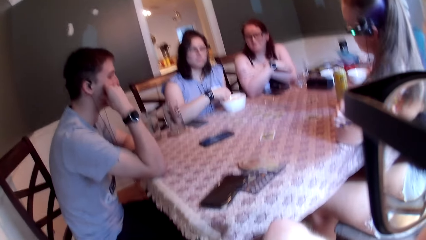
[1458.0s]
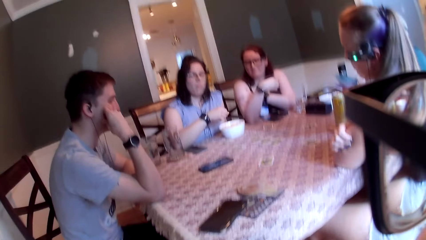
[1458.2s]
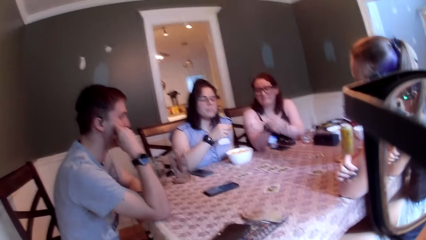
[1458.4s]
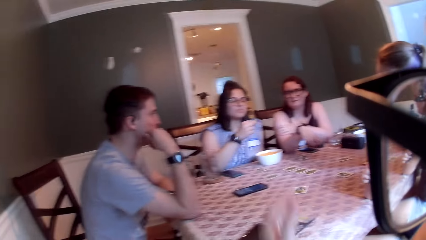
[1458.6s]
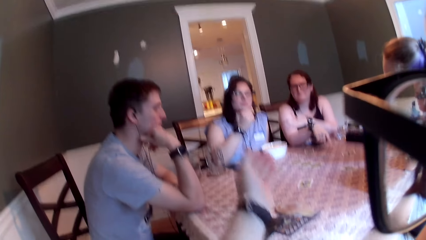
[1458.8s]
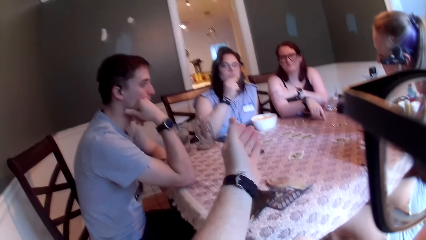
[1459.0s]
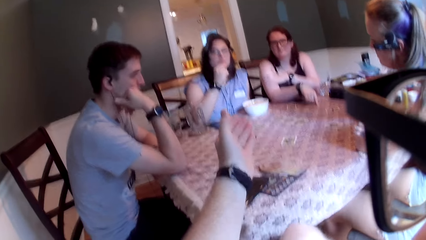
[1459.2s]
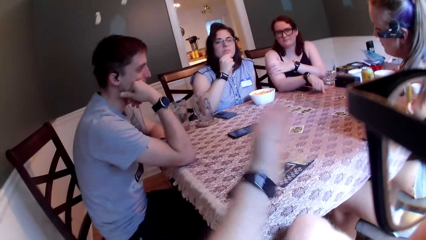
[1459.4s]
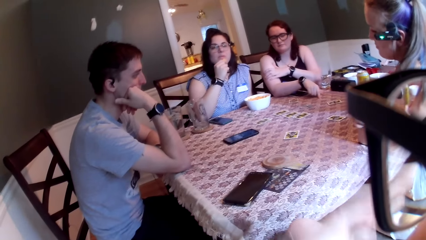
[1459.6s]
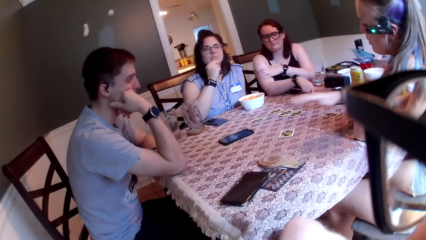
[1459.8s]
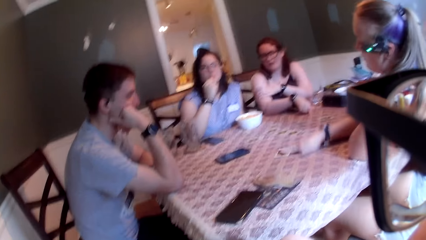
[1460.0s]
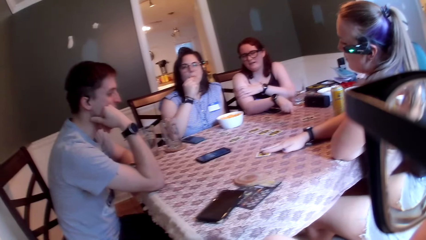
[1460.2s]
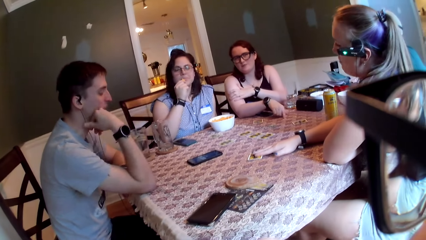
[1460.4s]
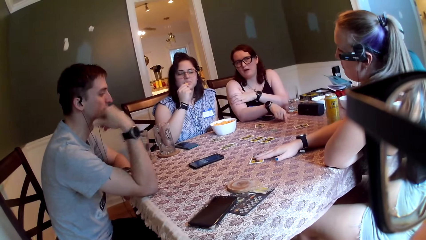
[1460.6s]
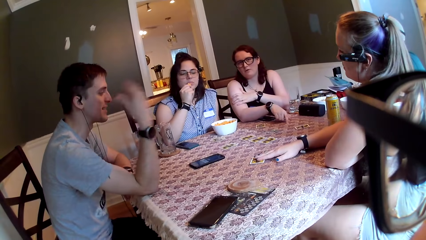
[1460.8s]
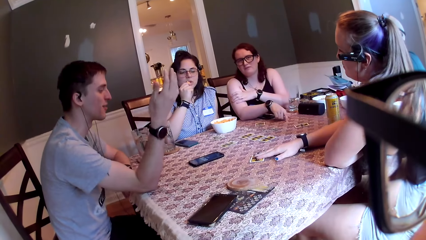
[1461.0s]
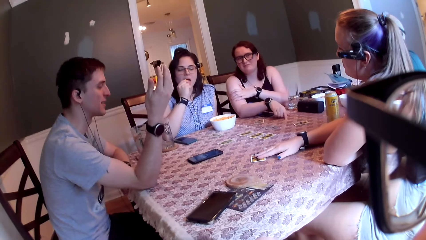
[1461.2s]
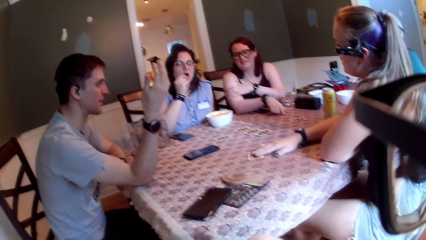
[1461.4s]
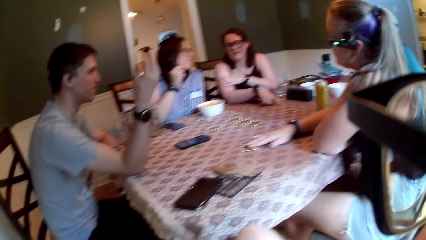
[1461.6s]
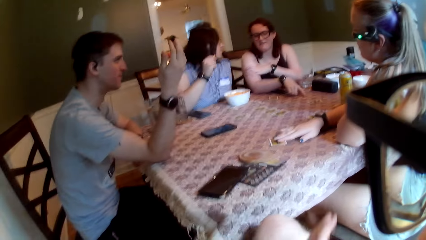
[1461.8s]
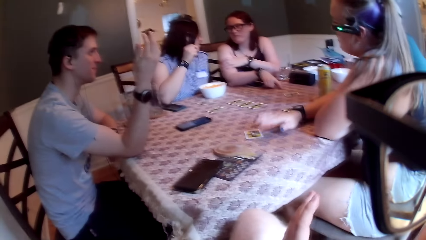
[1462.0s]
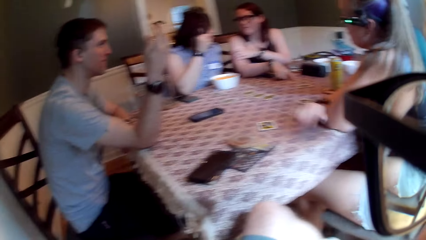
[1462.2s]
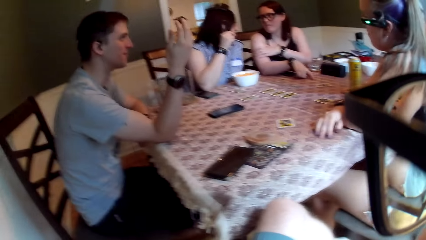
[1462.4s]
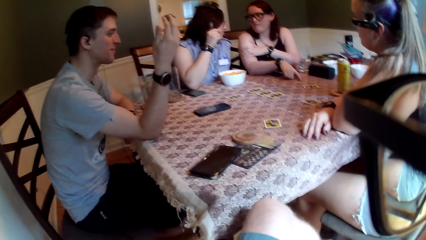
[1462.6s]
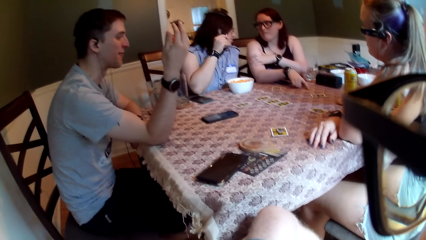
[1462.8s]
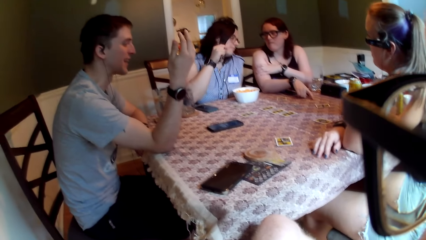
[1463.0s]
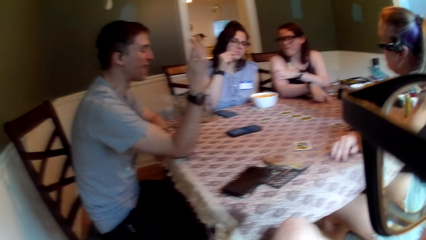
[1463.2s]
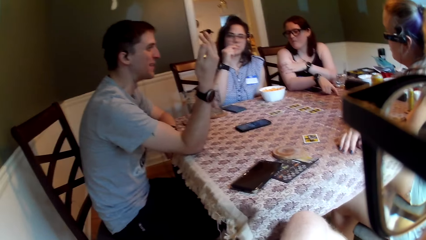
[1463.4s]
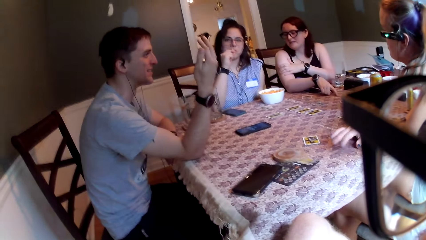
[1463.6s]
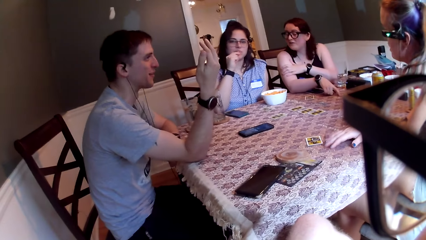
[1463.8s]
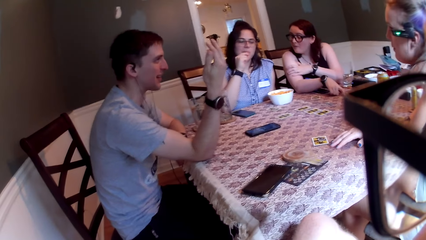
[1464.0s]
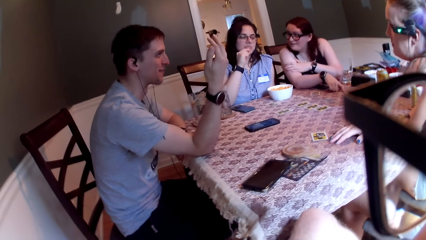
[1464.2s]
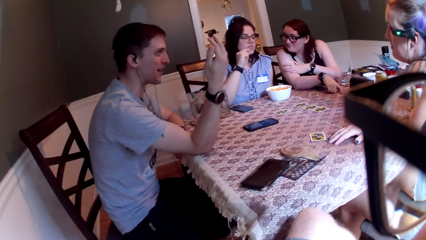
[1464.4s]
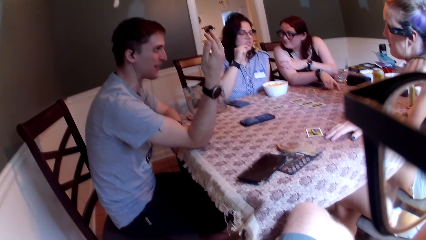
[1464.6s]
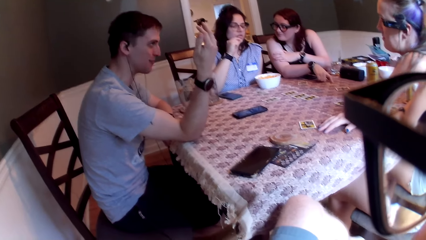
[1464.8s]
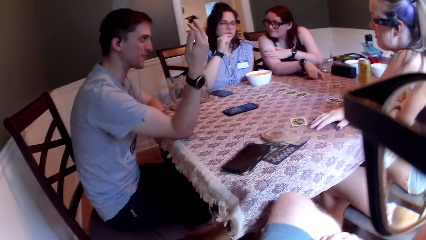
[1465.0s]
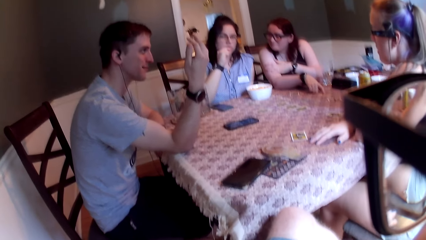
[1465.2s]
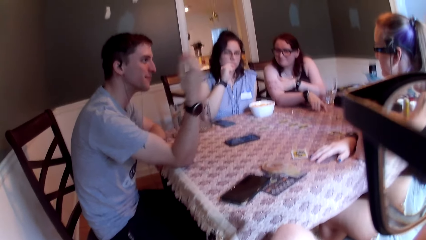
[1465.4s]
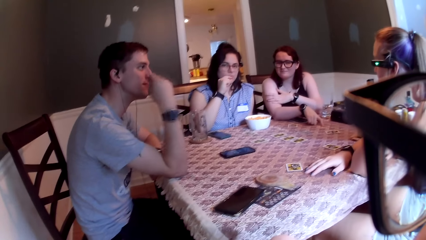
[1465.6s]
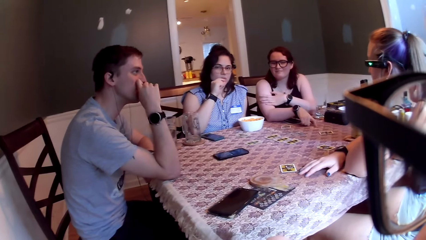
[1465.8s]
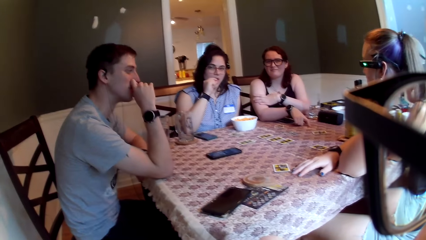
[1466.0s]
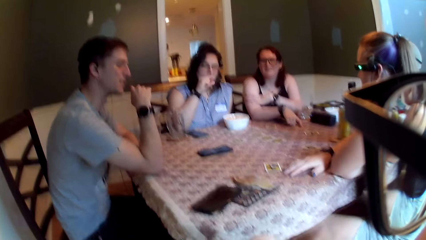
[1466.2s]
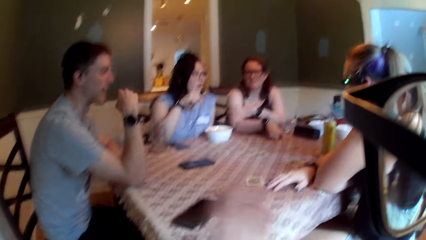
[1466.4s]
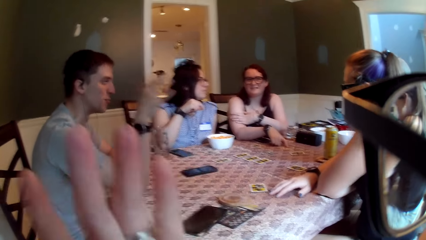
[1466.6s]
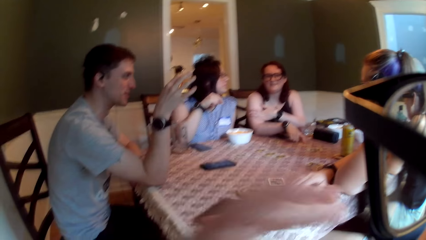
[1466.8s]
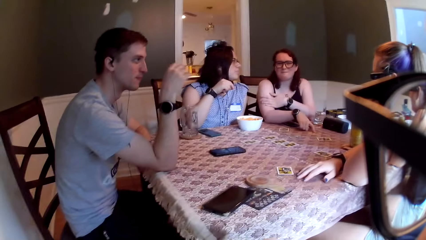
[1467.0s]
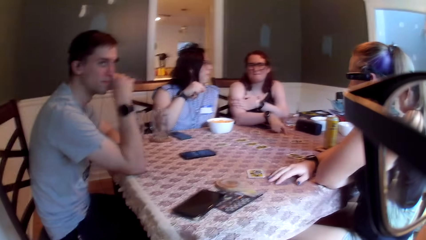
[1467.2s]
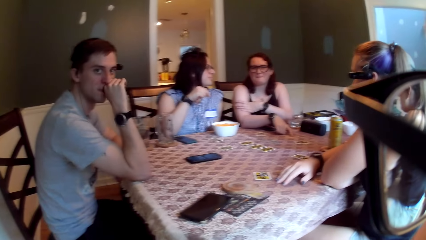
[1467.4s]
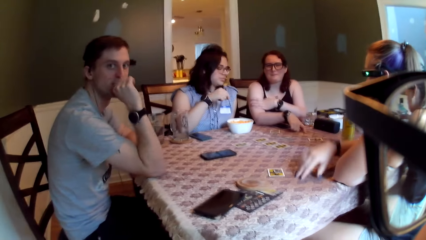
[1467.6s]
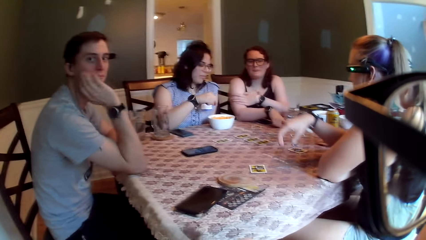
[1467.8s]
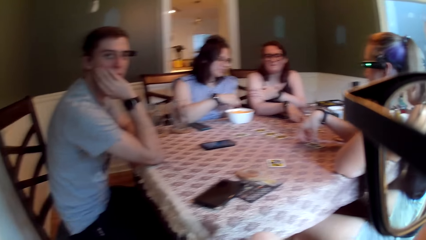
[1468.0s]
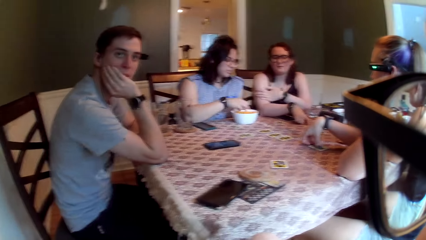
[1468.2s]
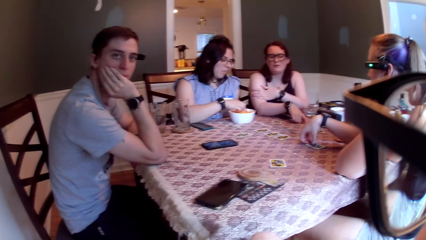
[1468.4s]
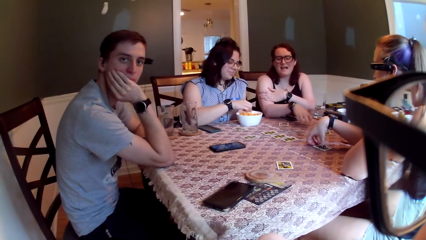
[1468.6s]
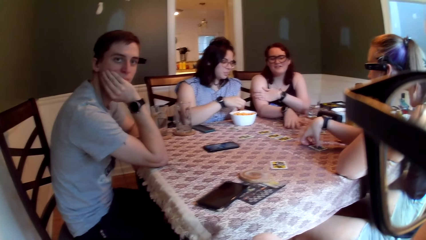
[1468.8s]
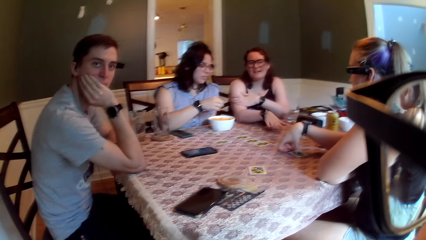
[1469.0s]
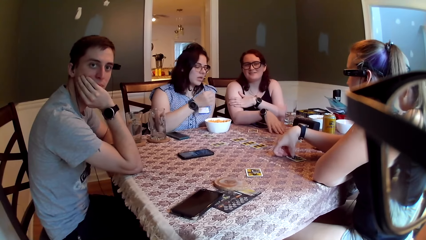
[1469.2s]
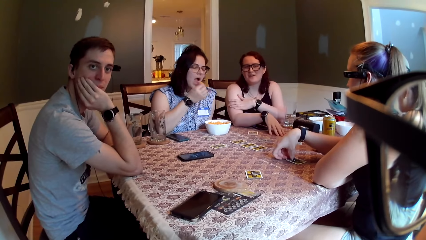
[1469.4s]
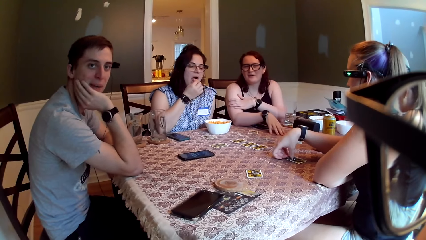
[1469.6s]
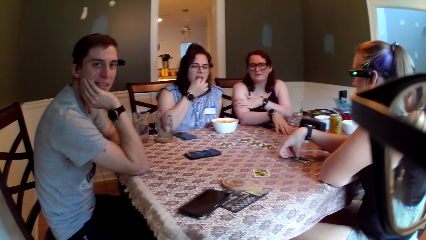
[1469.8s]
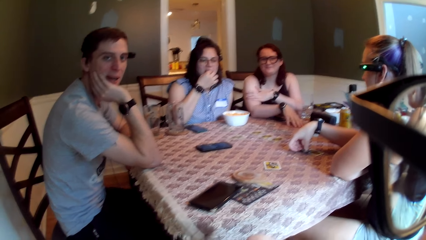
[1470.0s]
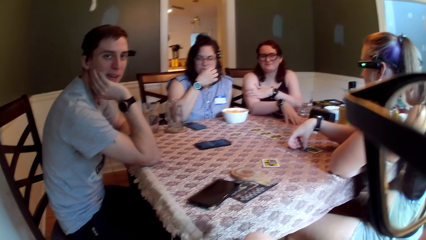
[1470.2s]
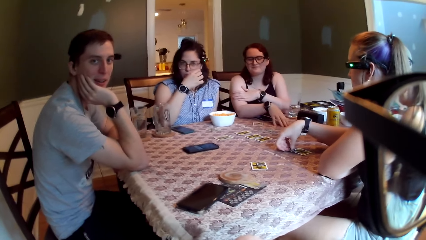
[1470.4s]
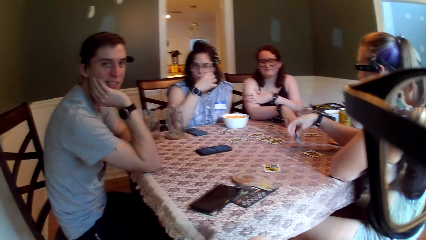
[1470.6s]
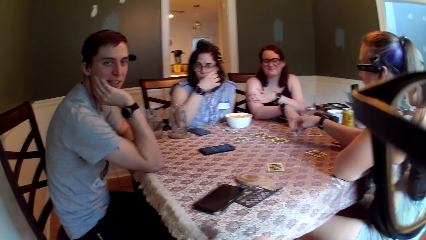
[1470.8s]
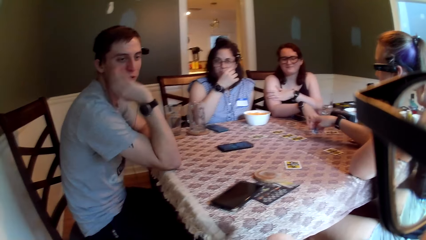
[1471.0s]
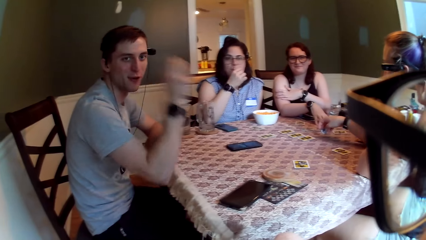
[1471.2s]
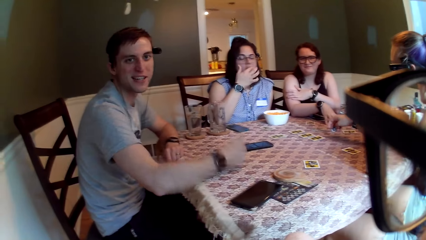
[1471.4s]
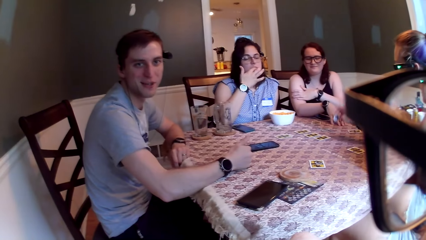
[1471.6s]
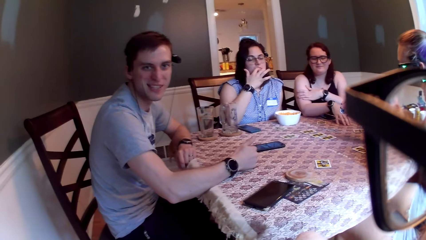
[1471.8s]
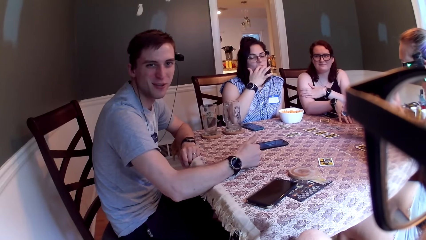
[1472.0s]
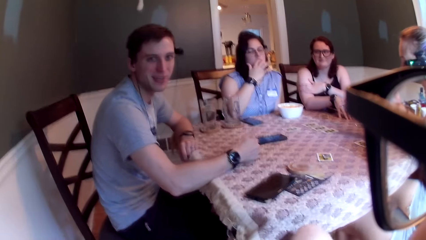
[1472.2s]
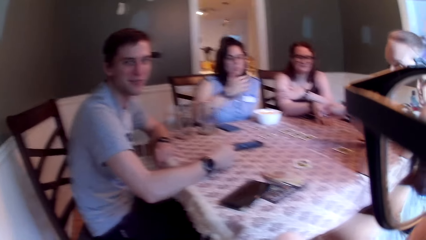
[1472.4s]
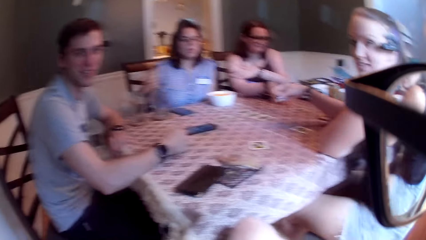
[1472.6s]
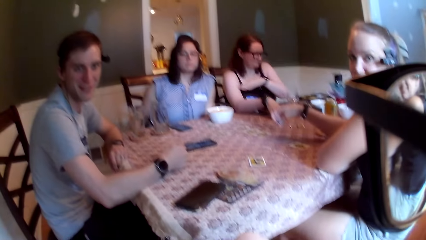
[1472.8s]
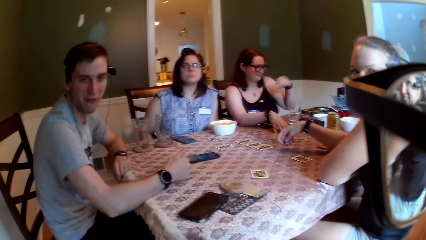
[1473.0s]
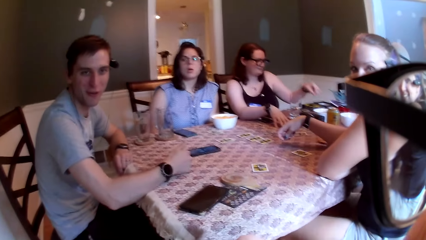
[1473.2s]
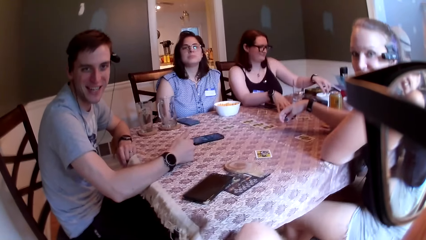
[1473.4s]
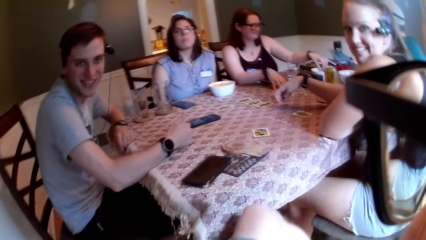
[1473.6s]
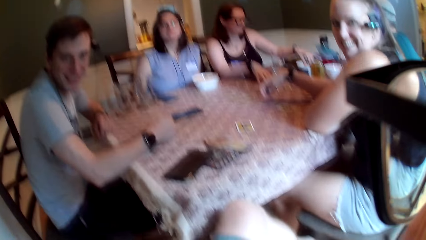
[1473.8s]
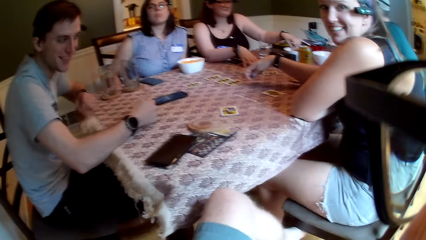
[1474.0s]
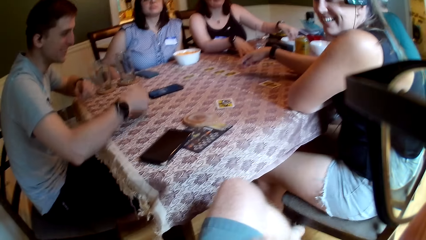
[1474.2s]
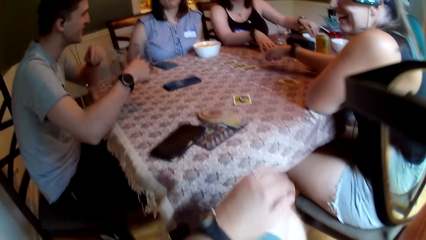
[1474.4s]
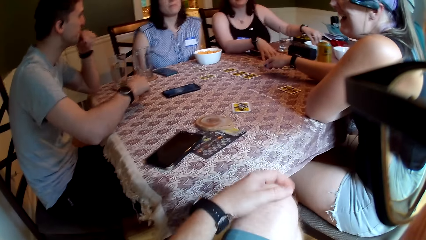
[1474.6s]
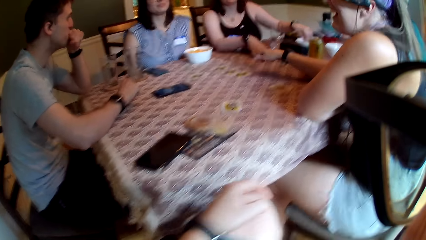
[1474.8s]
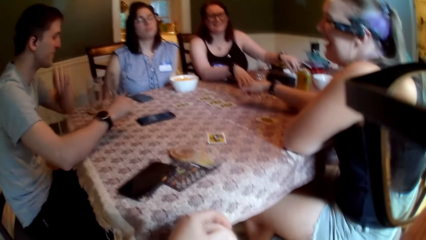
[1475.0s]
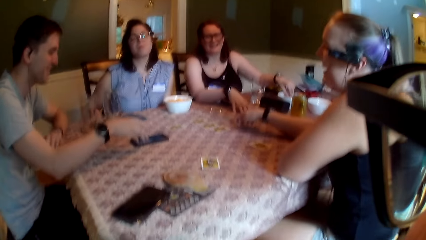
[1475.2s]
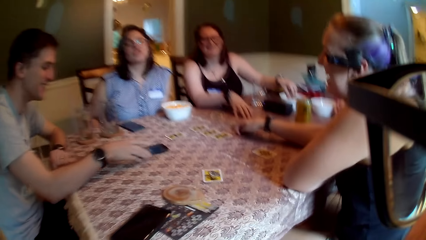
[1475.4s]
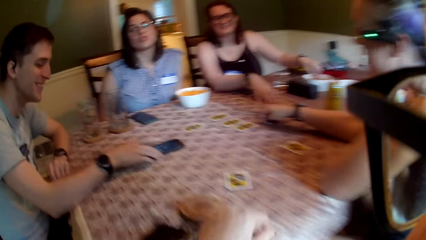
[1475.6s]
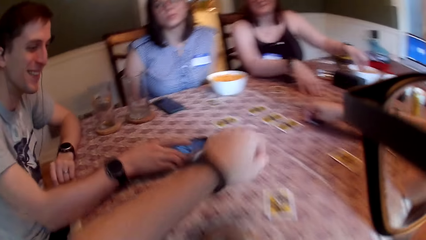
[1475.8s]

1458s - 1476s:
A woman puts her right hand inside a bowl on the table. Another woman touches a coin on the table. The second woman speaks to the first woman. A third woman places her right hand on a card on the table. The first woman puts some cheese in her mouth with her right hand. A man speaks to a group of people on the table. The third woman speaks to the group of people on the table. The third woman removes her right hand from the card on the table. The second woman speaks to the first woman. The first woman puts some cheese in her mouth with her right hand. The man touches his nose with his right hand. The camera wearer speaks to the group of people on the table. The third woman removes her right hand from the table. The first woman picks up a cheese from the bowl with her right hand. The second woman speaks to the group of people on the table. The third woman places her right hand on the card on the table. The man speaks to the group of people on the table and places his right hand on the table. The second woman puts her left hand inside the bowl on the table.
